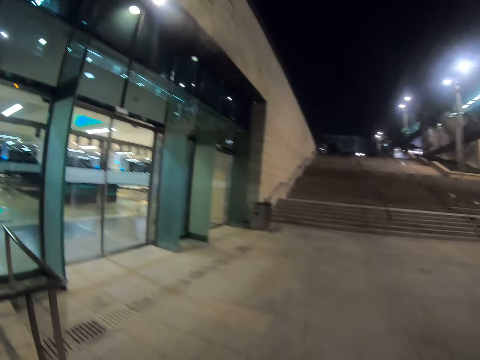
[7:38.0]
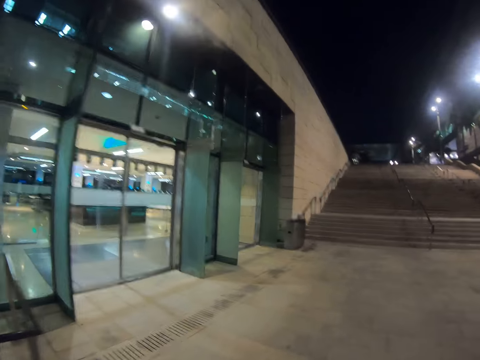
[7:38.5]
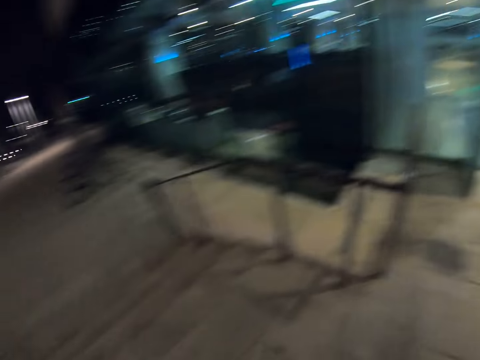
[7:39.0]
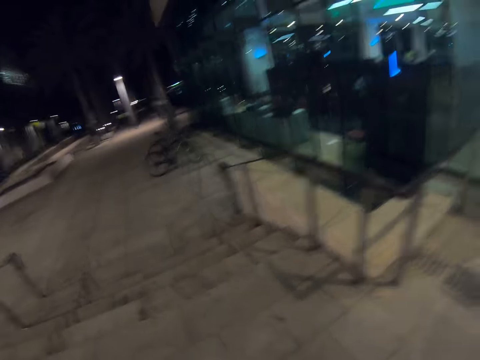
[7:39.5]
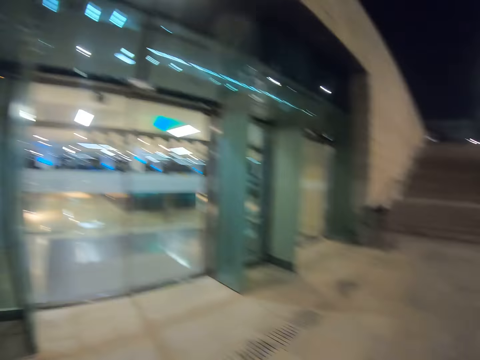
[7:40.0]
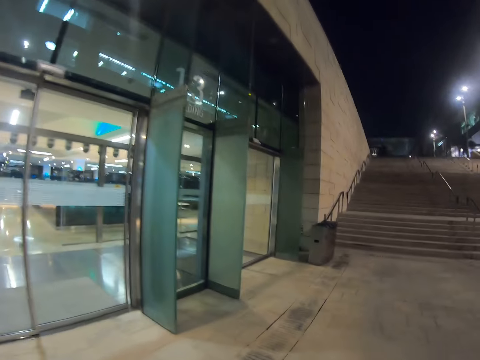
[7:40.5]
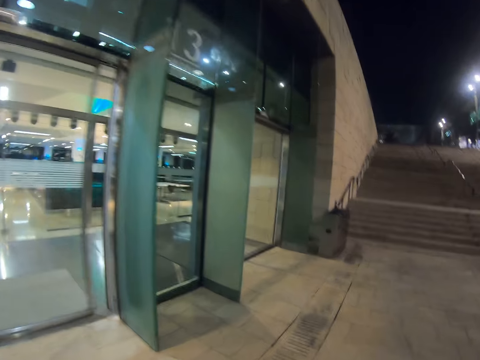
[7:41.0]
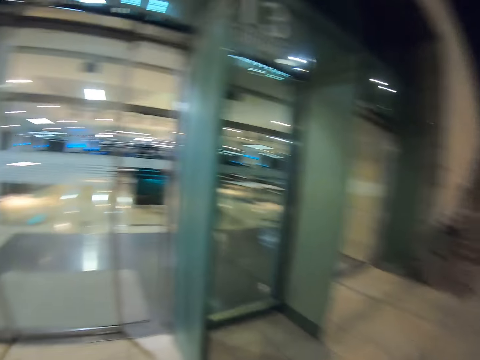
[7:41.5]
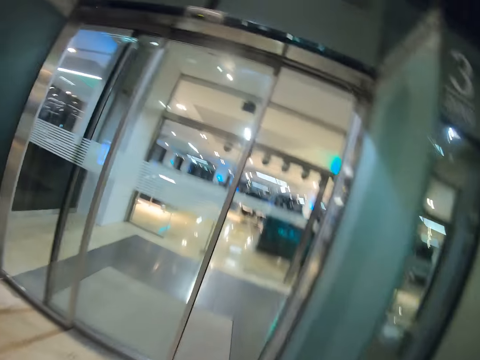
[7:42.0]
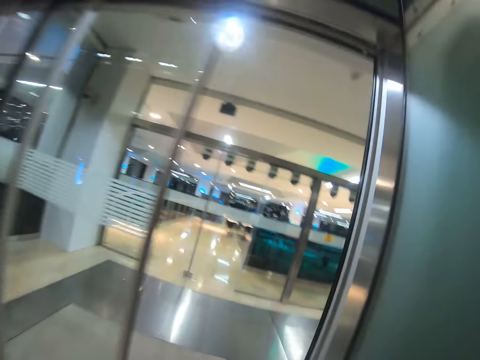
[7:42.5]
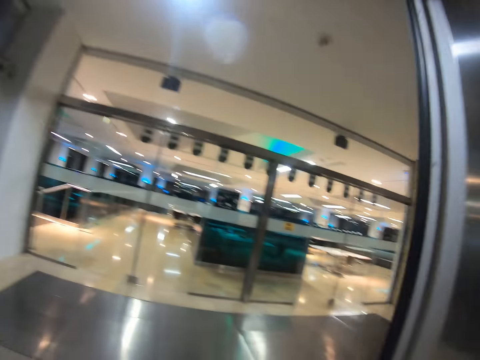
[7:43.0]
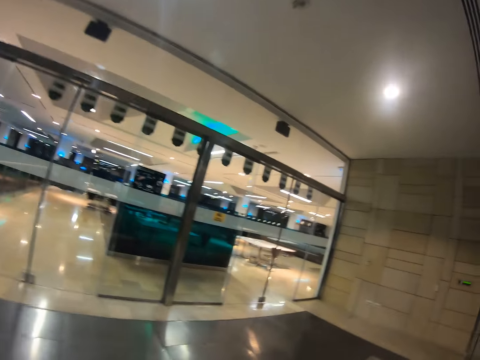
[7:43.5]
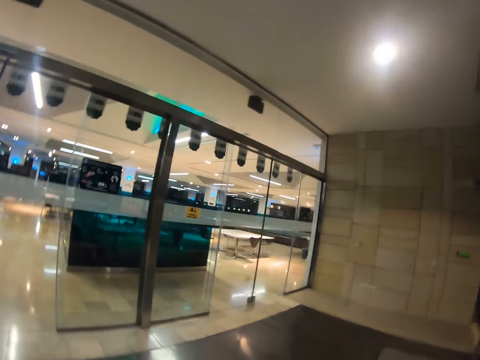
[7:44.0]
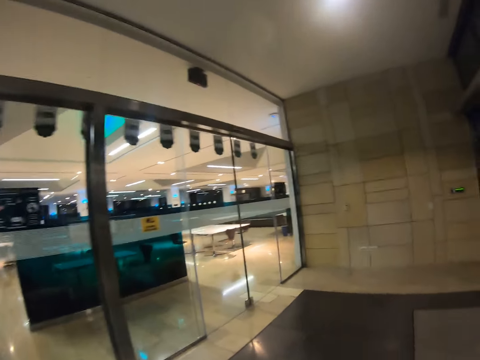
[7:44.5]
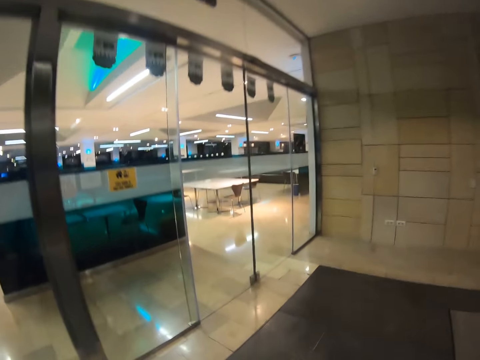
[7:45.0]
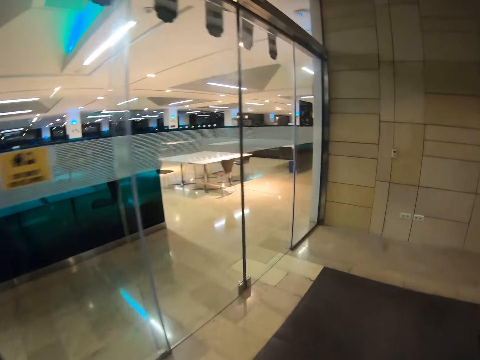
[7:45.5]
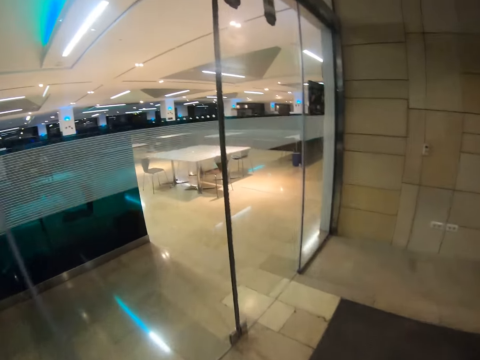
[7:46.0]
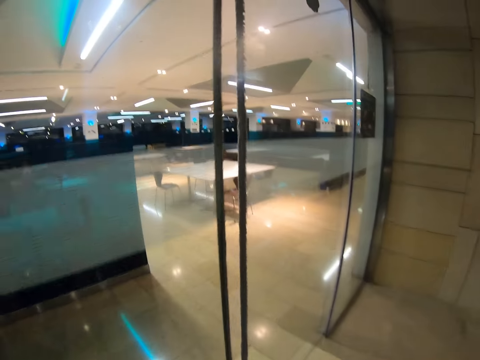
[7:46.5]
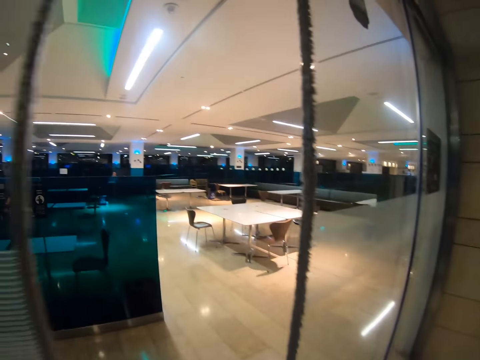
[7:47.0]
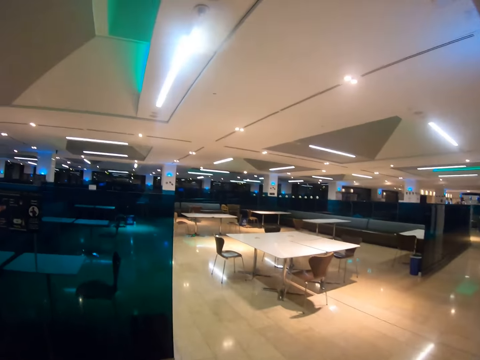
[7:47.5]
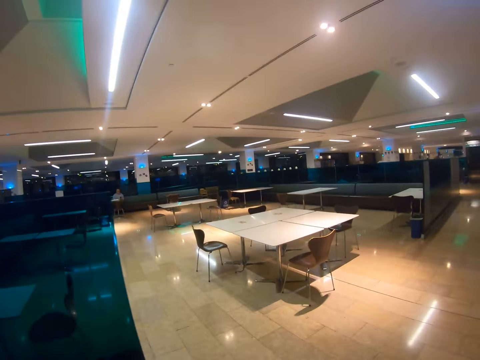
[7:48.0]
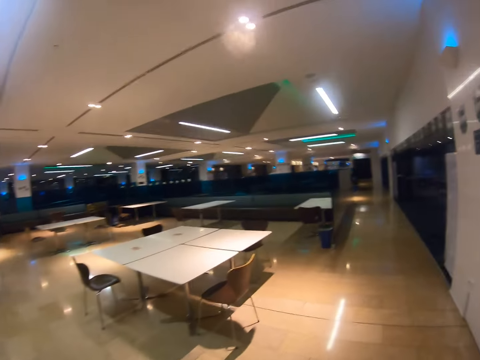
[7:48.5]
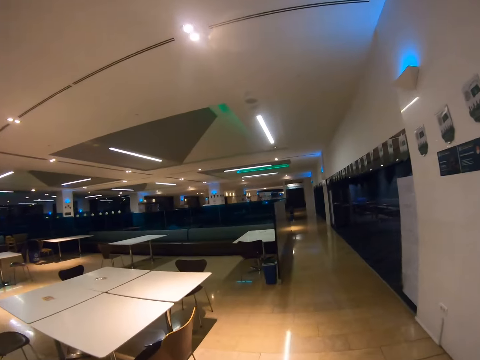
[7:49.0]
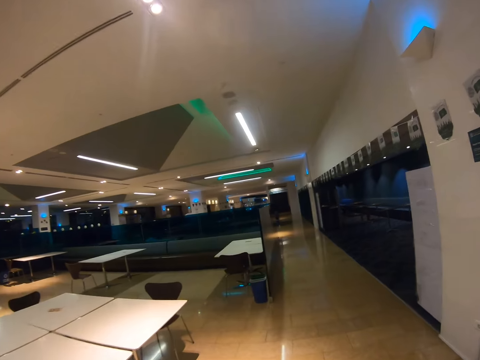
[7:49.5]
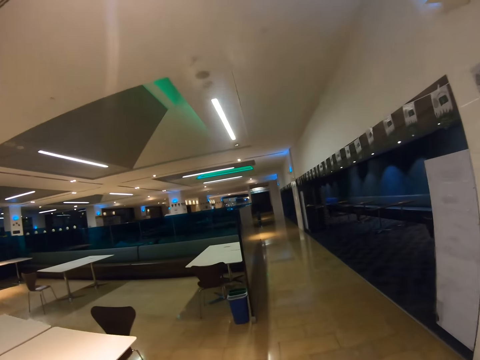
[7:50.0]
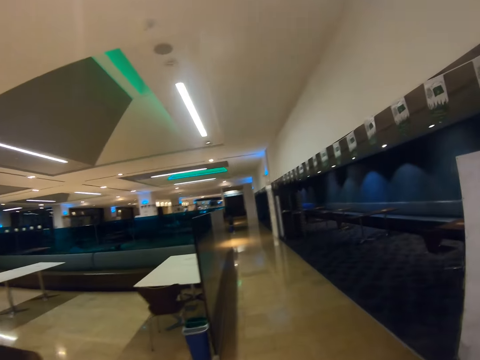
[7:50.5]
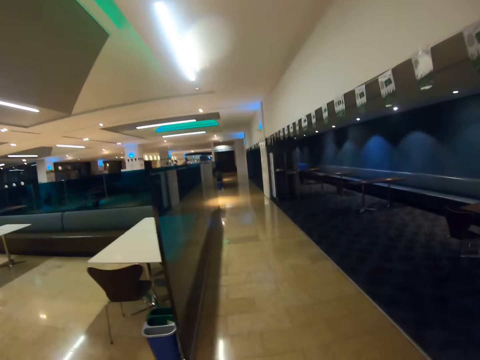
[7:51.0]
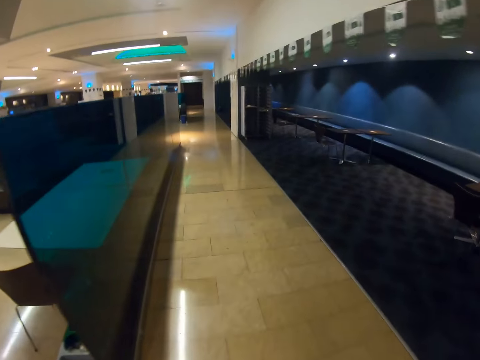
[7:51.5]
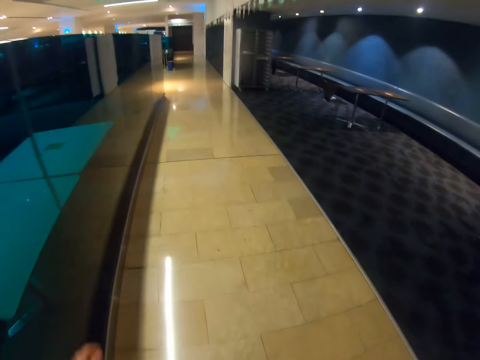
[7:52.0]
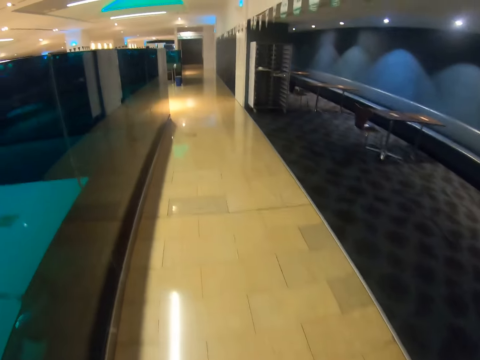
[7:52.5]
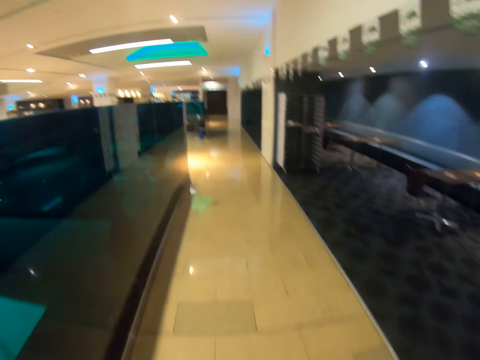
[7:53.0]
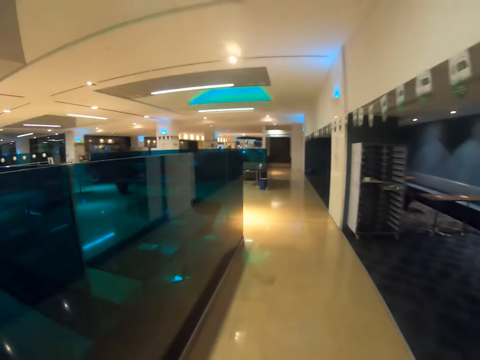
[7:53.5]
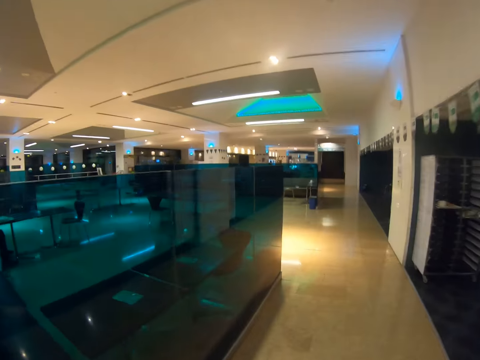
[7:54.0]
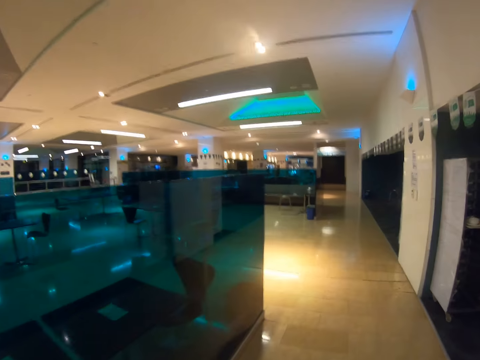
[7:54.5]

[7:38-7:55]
The camera wearer looks back. They look at the front. They walk through the glass doors to a big room. They enter an office. They walk around.

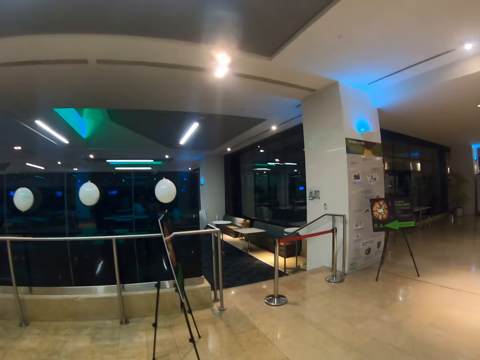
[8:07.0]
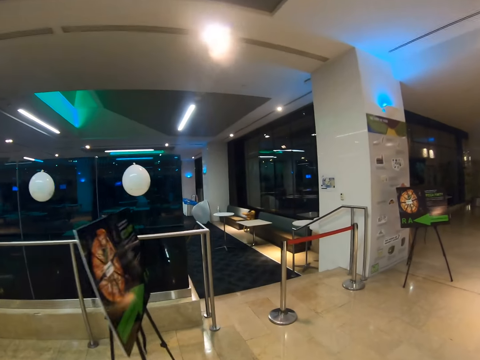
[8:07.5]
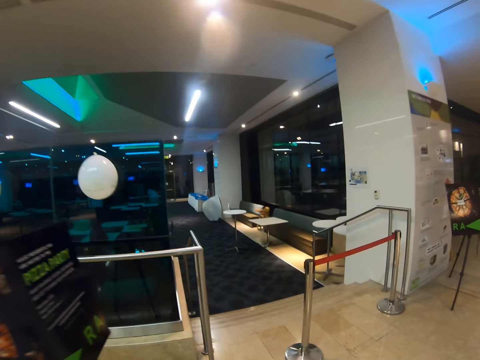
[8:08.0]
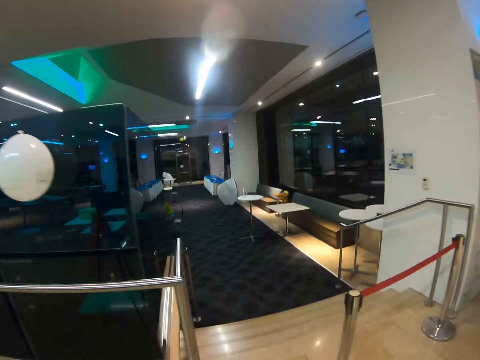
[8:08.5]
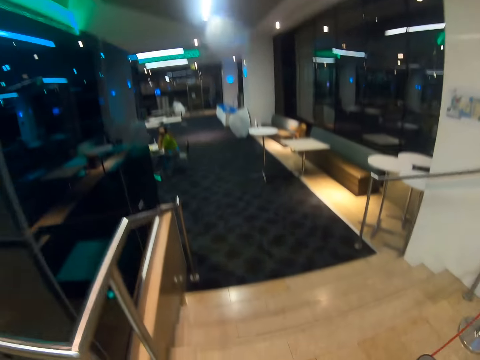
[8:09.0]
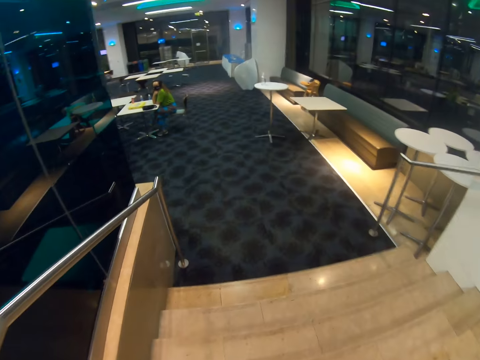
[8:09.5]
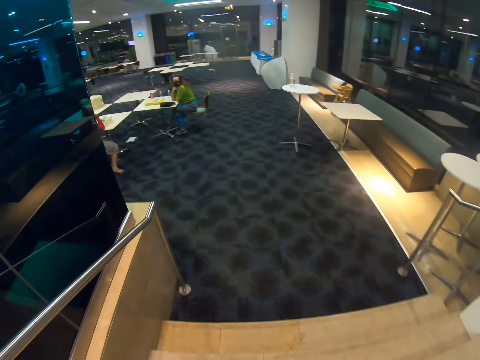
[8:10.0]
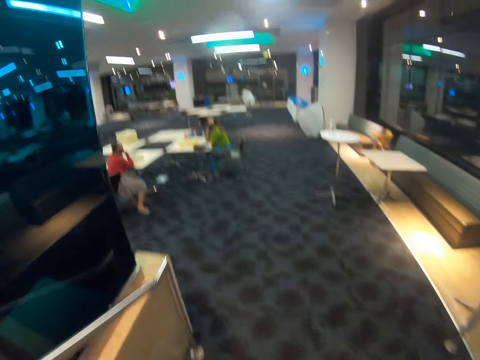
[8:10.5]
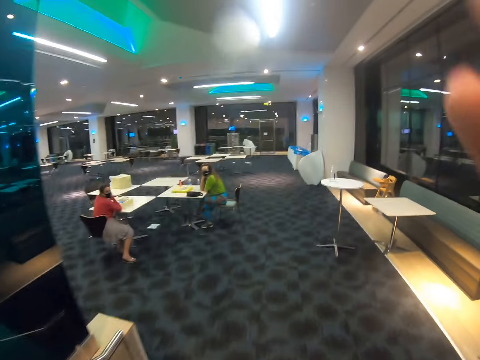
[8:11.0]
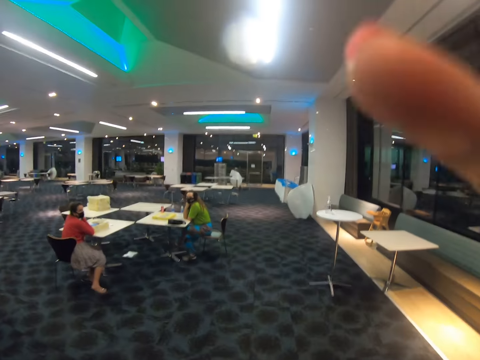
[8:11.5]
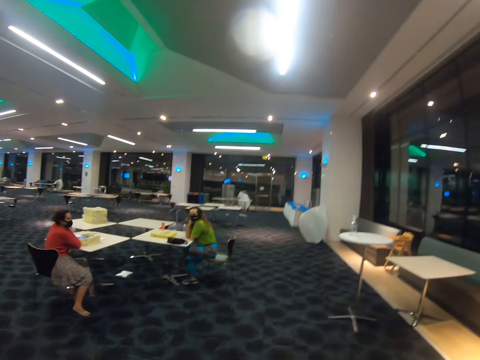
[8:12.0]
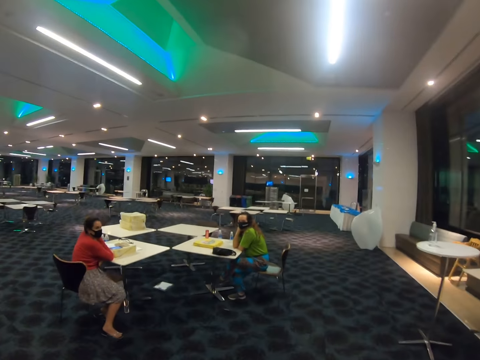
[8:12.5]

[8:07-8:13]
The camera wearer walks down the stairs. They adjust the camera.
